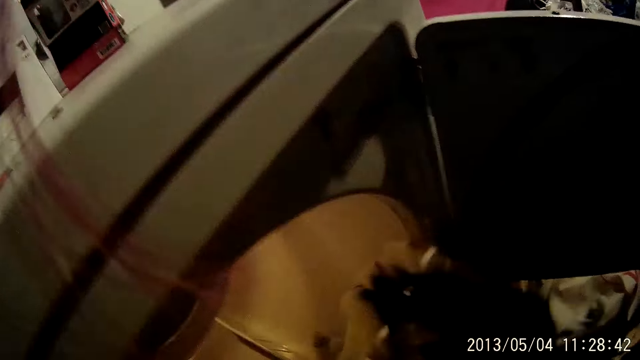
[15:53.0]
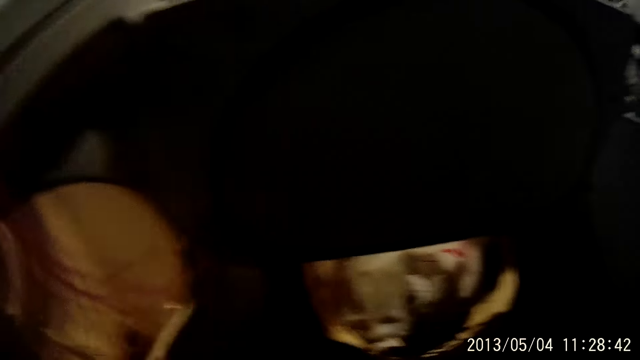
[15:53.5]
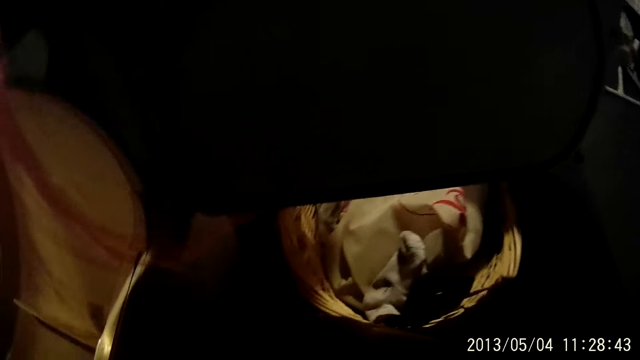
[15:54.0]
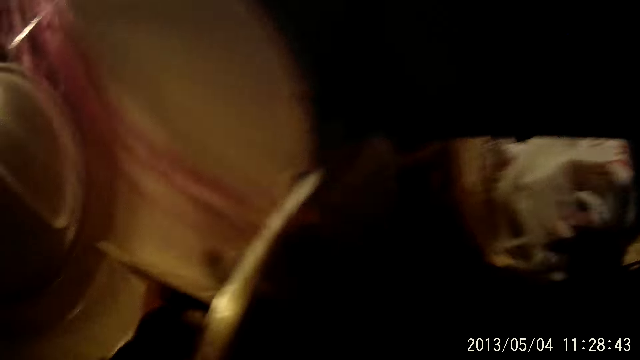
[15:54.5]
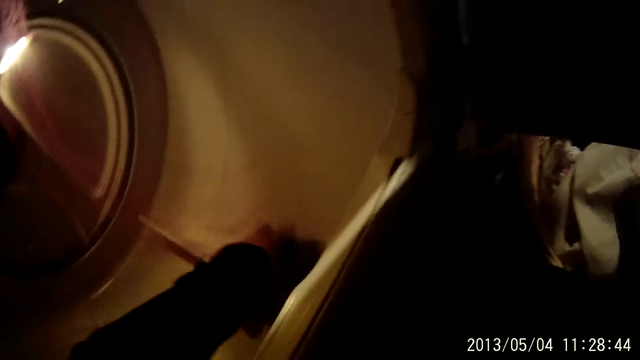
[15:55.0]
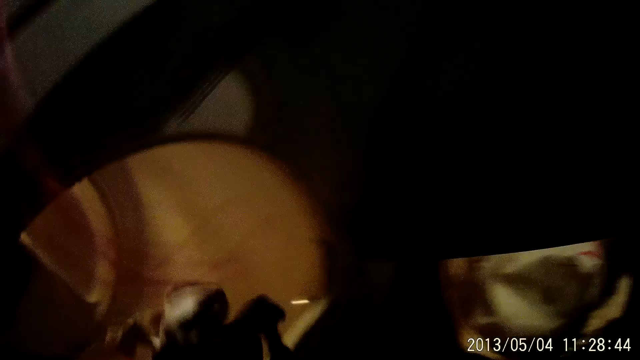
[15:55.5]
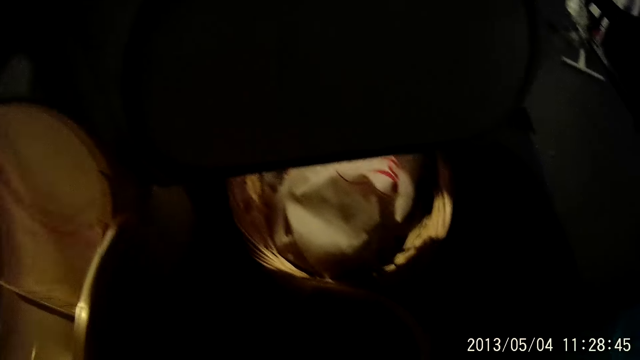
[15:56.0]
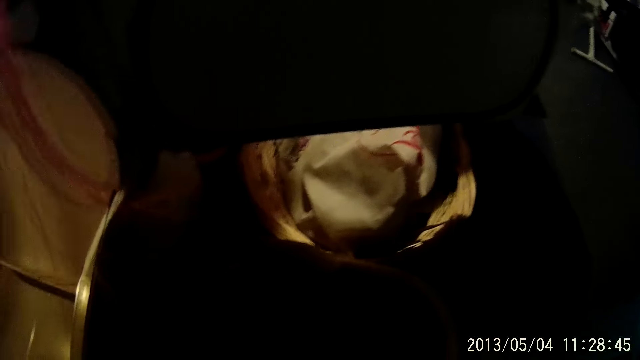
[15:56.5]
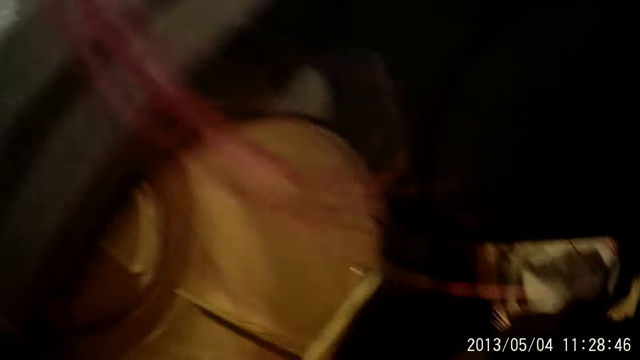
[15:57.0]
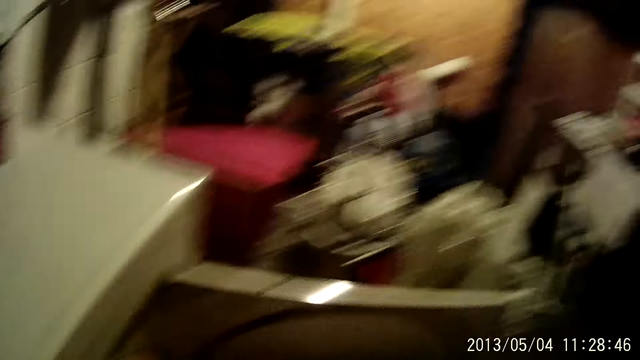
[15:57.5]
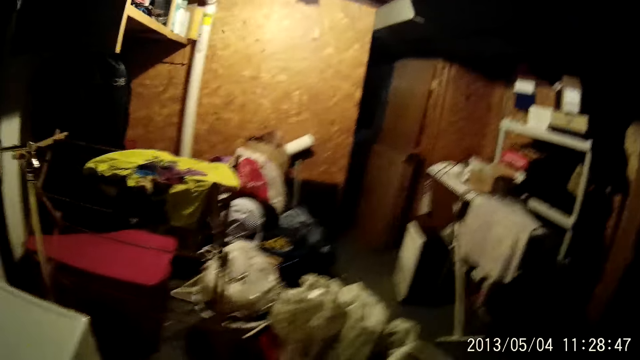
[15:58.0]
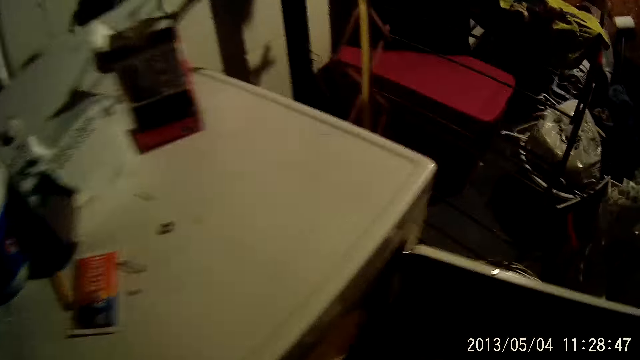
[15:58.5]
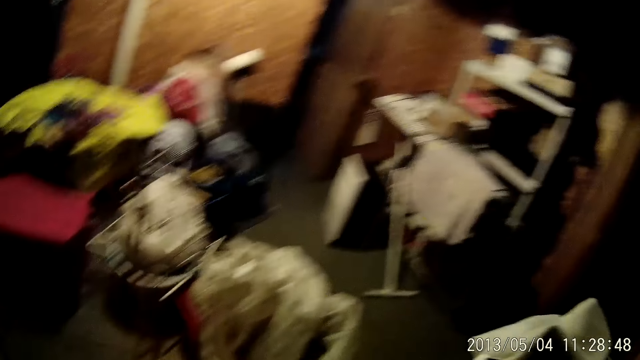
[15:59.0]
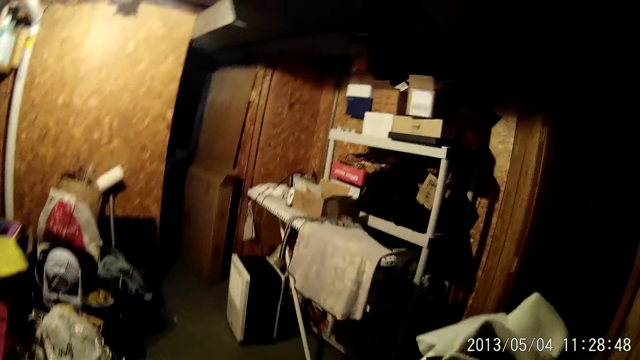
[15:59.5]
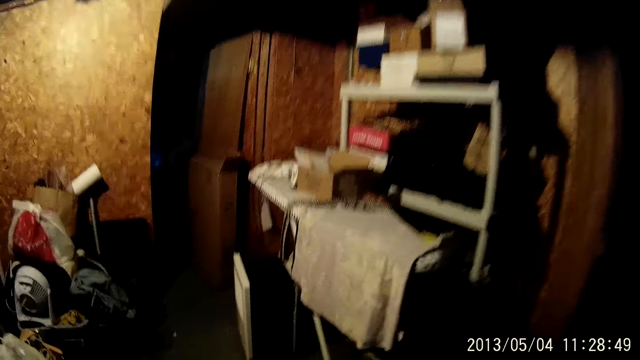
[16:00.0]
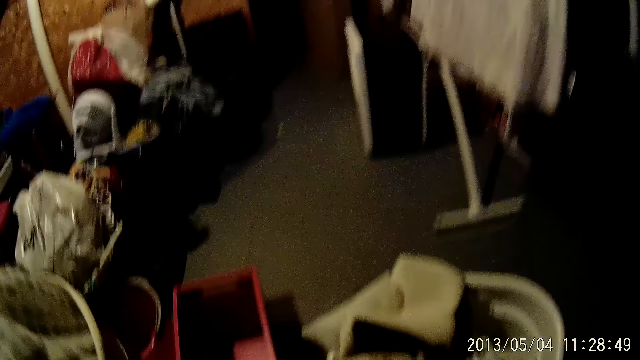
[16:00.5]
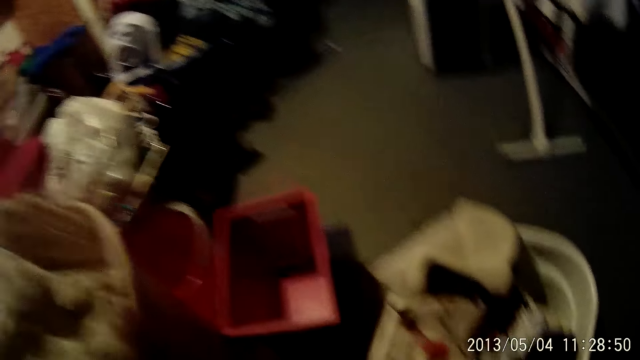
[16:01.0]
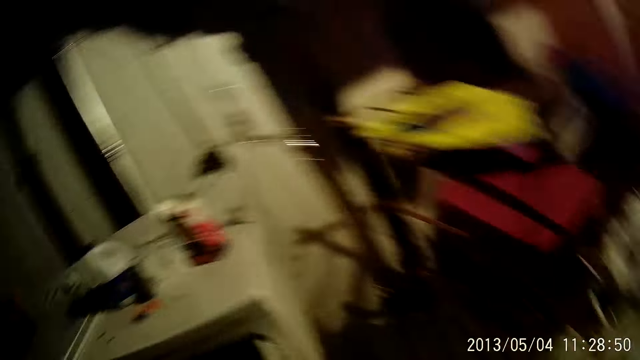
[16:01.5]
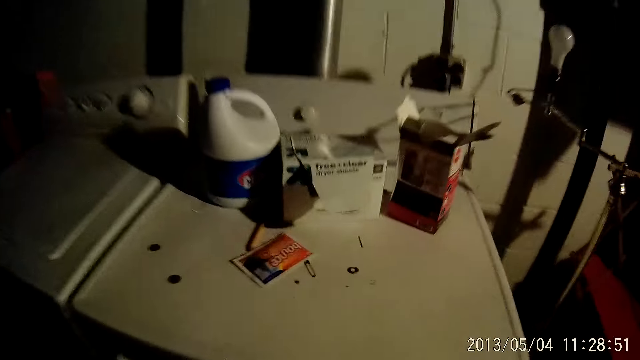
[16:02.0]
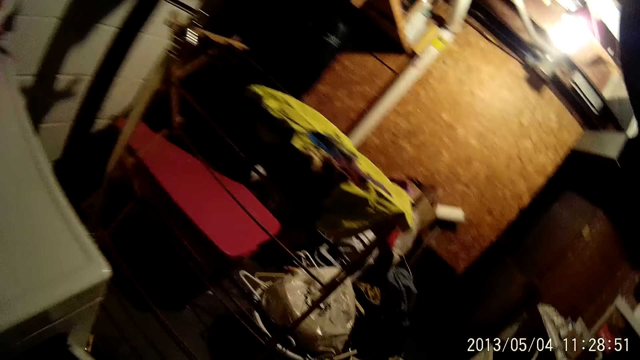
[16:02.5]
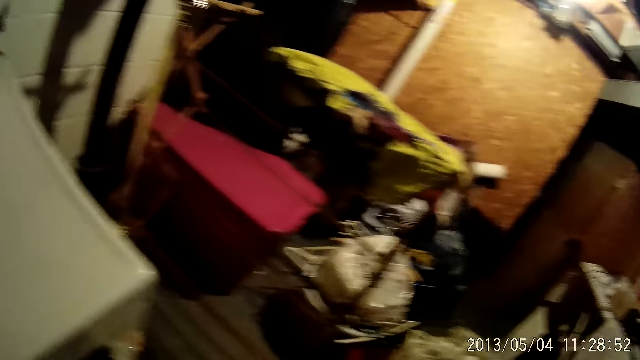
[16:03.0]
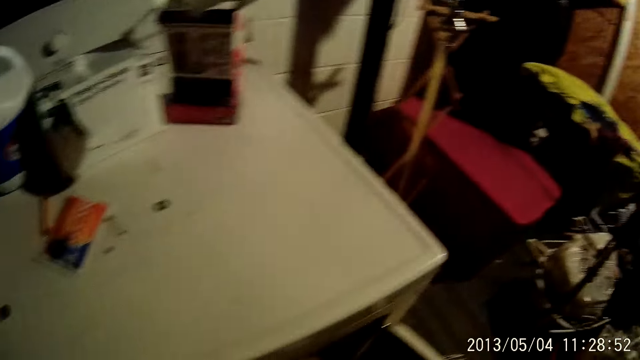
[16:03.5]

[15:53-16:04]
The camera wearer takes a sock in a basket with her right hand. She puts a laundry bowl containing clothes on the floor with her right hand. She looks around.

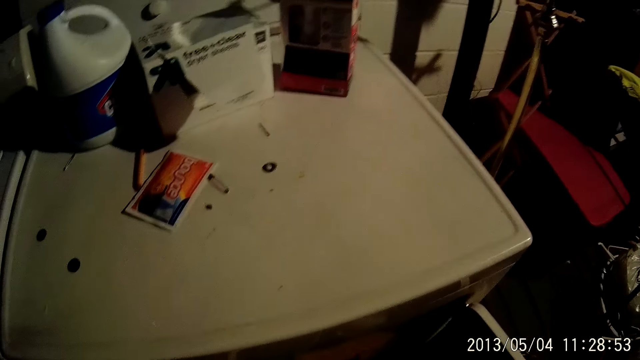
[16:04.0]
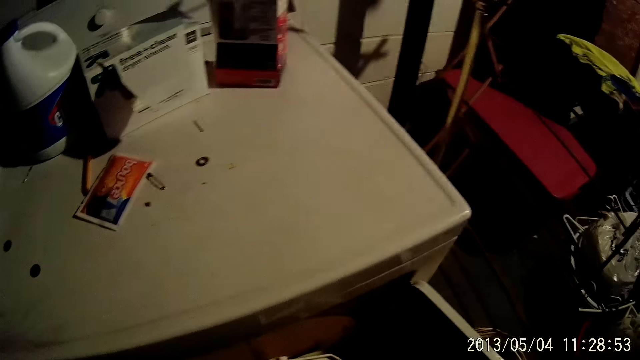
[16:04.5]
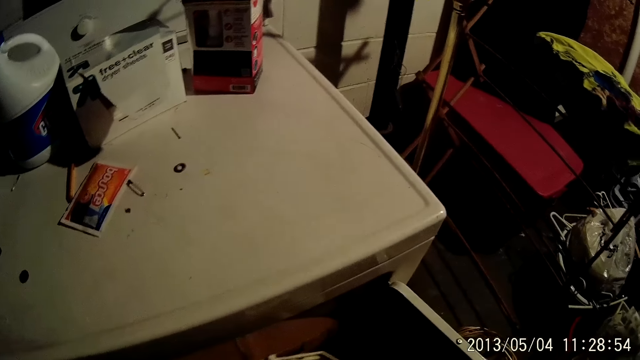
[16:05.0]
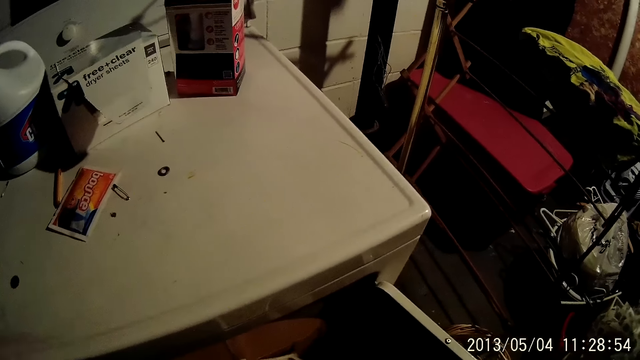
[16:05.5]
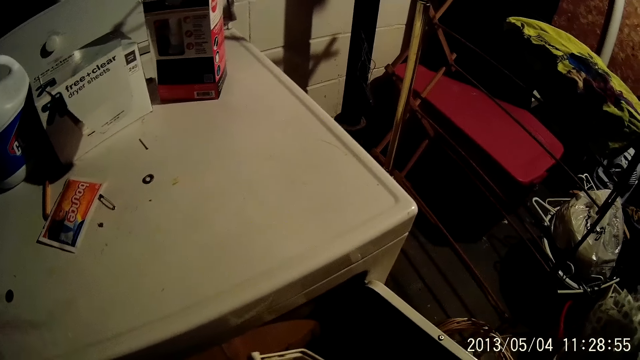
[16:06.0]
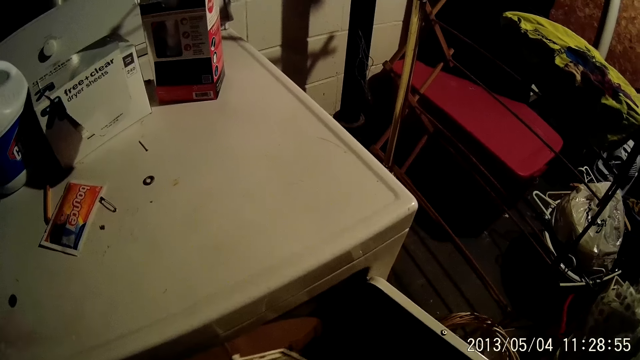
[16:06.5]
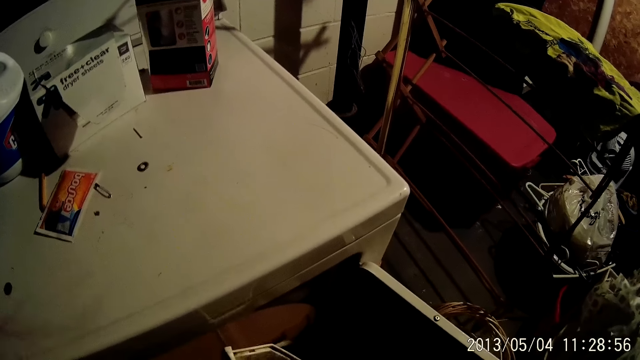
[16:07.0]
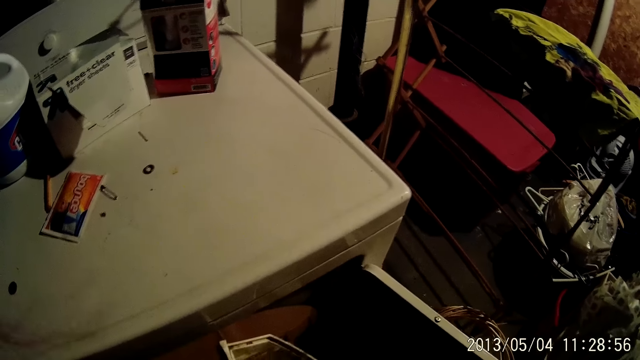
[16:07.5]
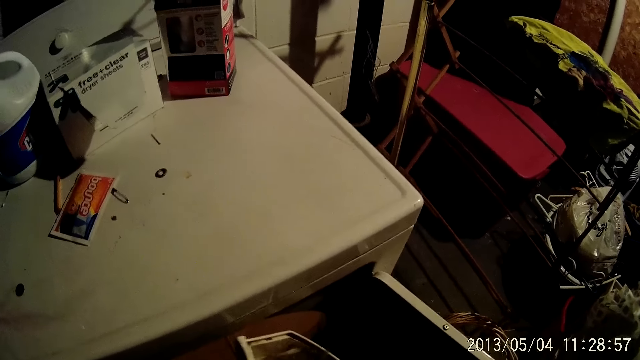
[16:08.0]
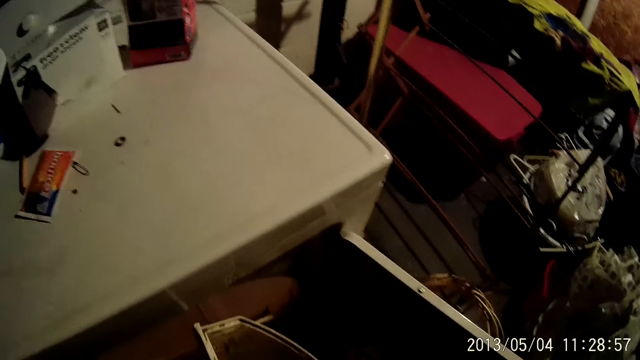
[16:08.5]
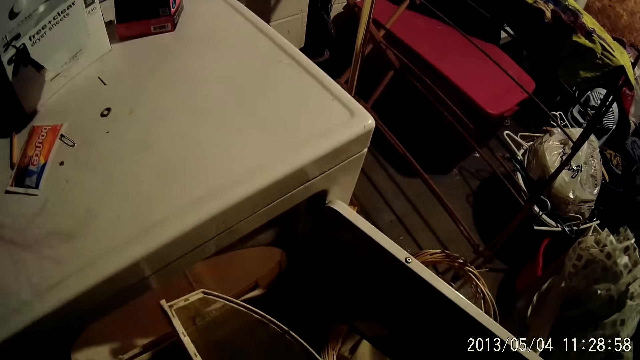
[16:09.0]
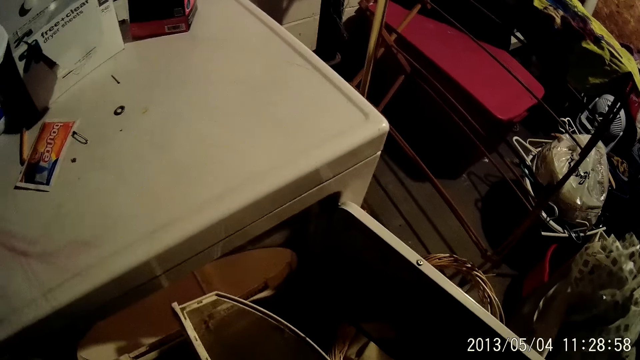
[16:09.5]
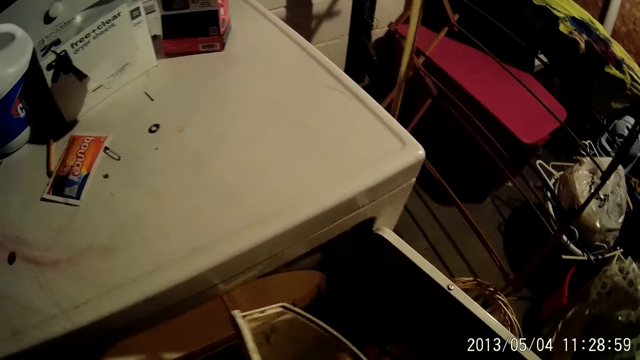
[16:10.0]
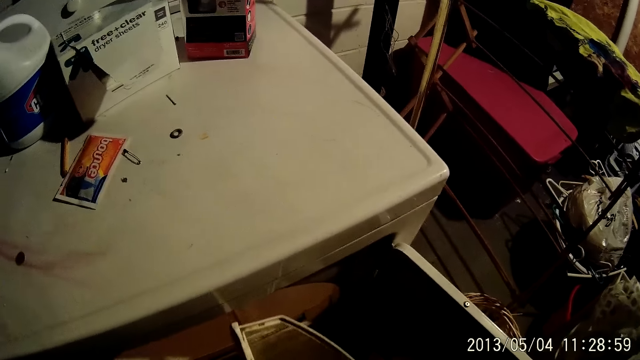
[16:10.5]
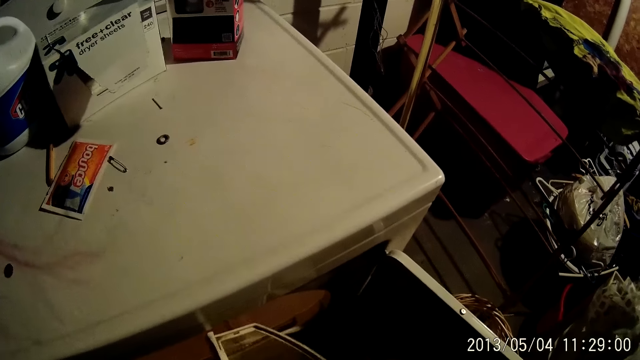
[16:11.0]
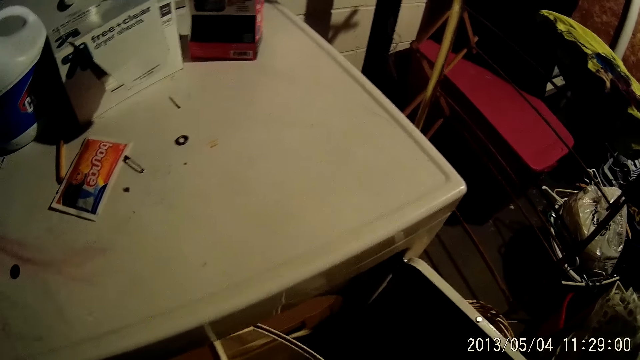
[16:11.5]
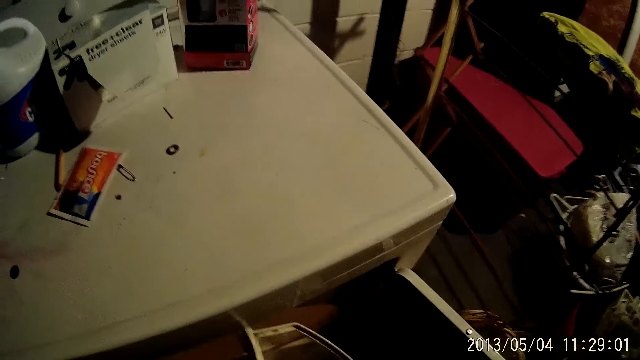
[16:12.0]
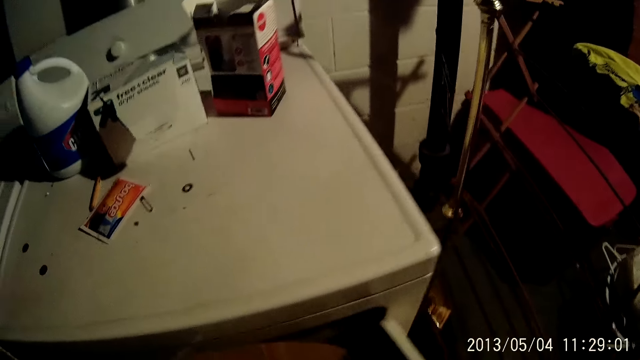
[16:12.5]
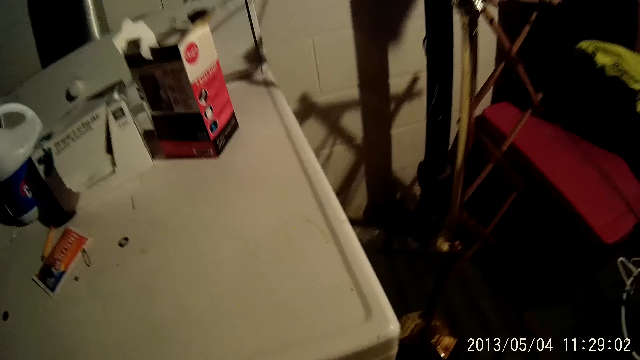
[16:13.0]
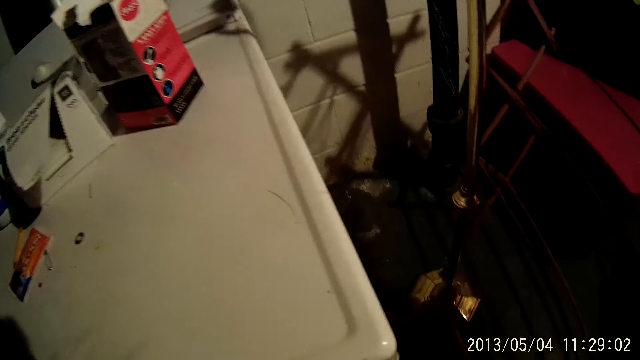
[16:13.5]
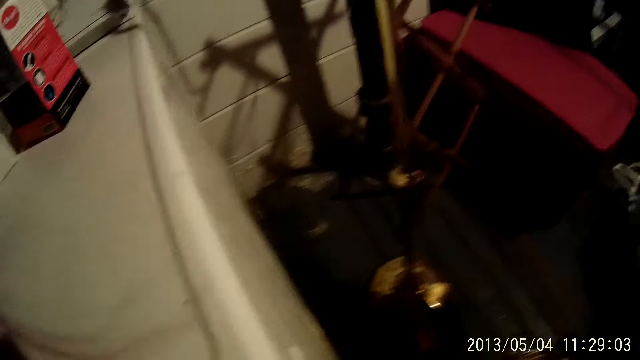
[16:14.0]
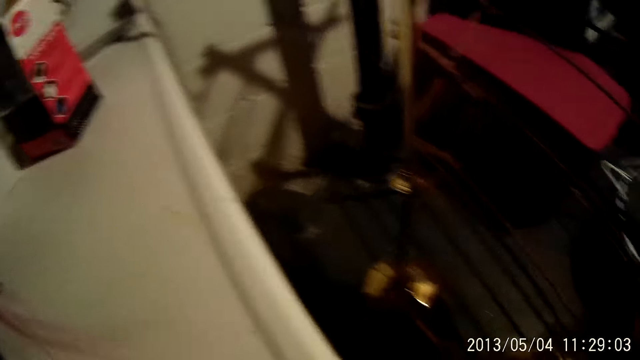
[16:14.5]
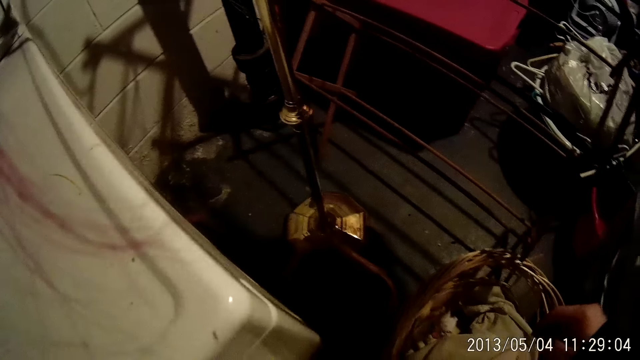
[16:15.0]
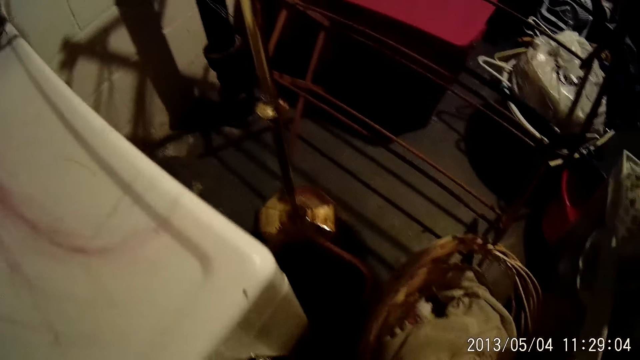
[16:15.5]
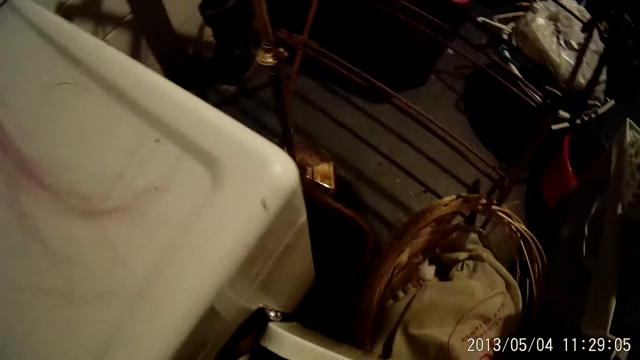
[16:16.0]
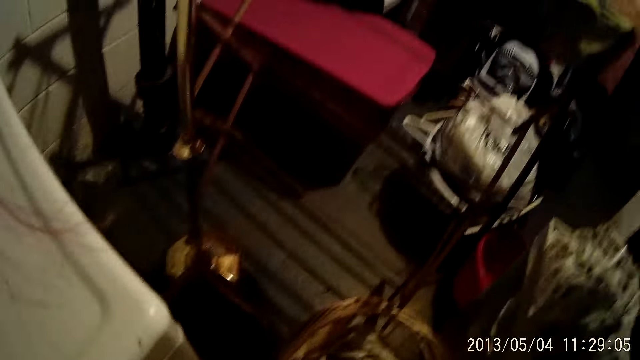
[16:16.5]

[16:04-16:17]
The camera wearer shakes a dirt filter with her left hand. She picks up detergent in a bucket. She packs dirt from the filter with her right hand. She puts the detergent on the clothes in the bucket.
